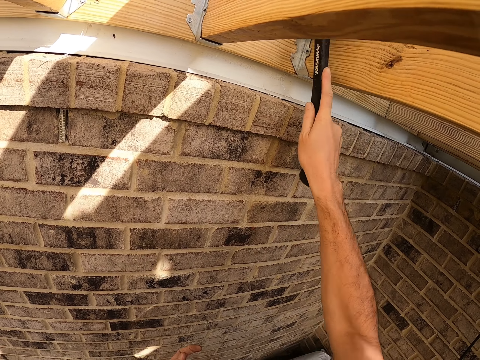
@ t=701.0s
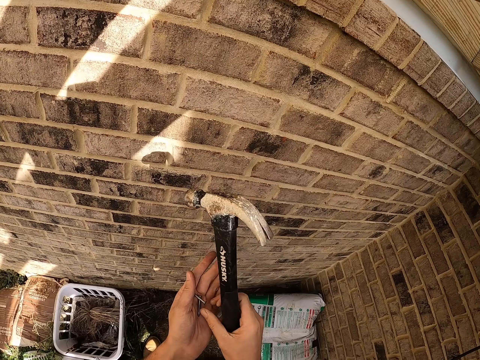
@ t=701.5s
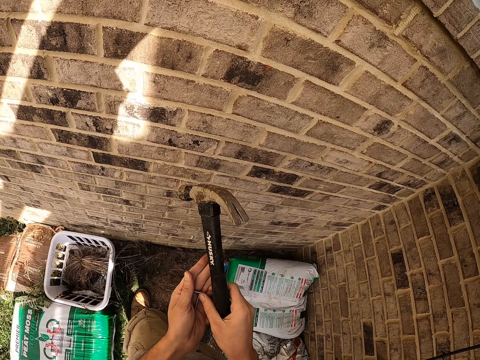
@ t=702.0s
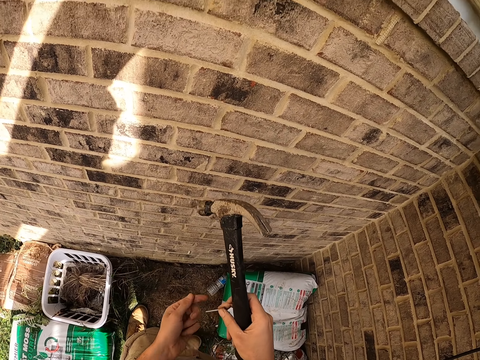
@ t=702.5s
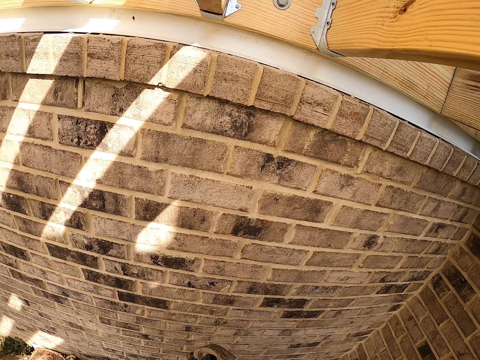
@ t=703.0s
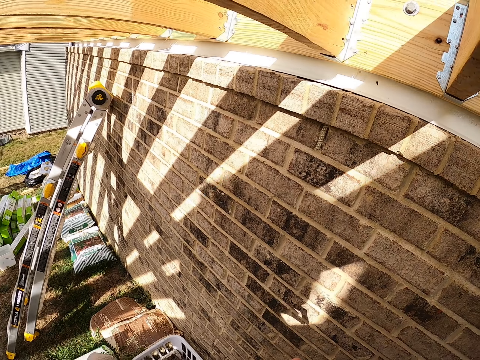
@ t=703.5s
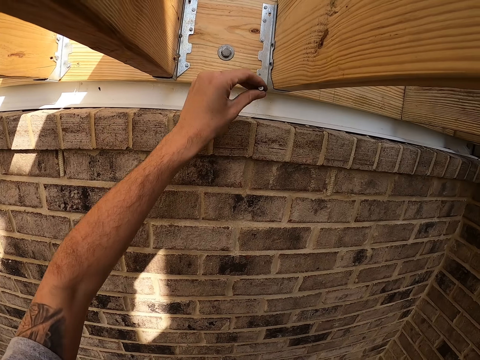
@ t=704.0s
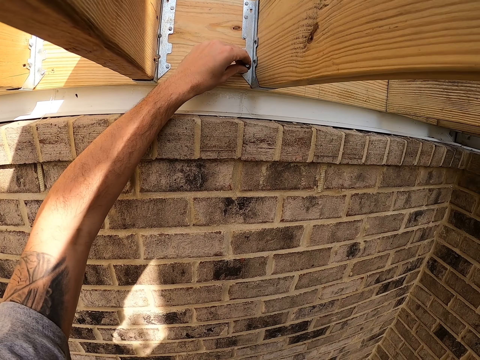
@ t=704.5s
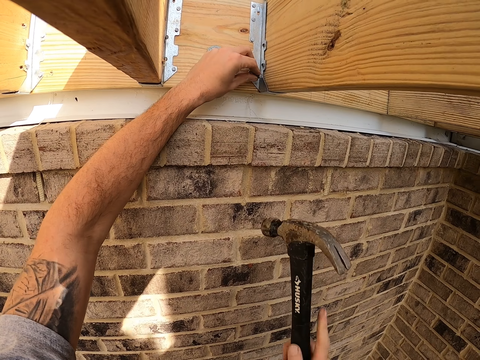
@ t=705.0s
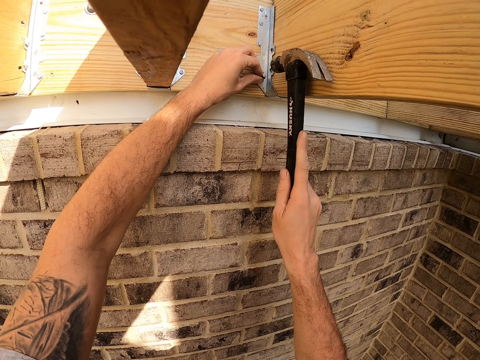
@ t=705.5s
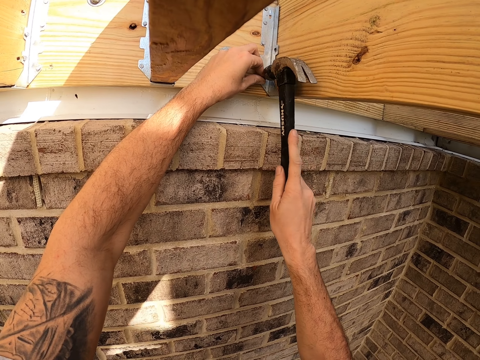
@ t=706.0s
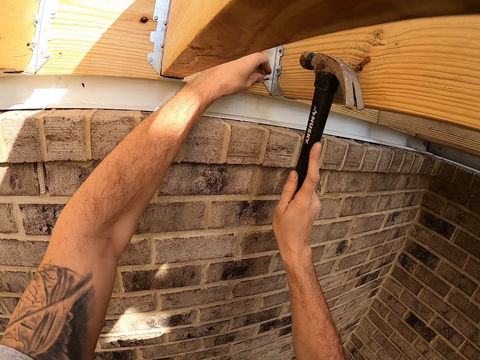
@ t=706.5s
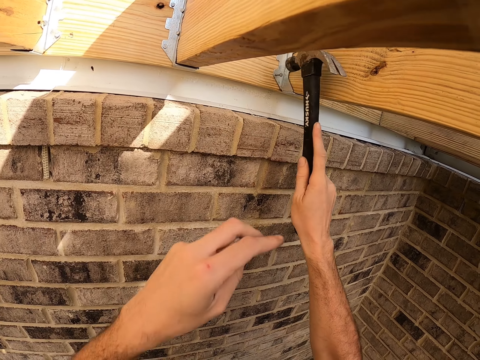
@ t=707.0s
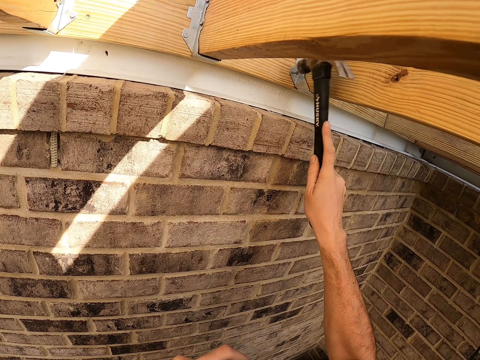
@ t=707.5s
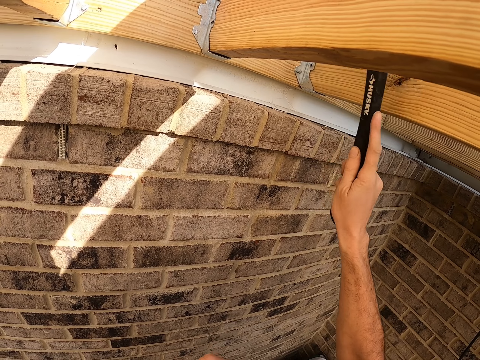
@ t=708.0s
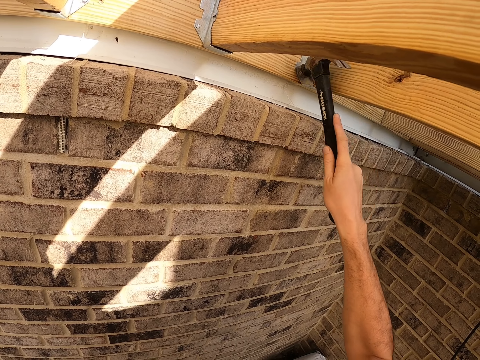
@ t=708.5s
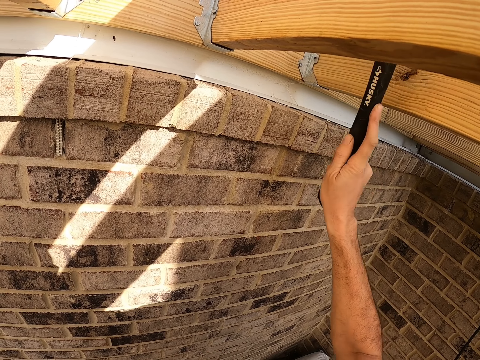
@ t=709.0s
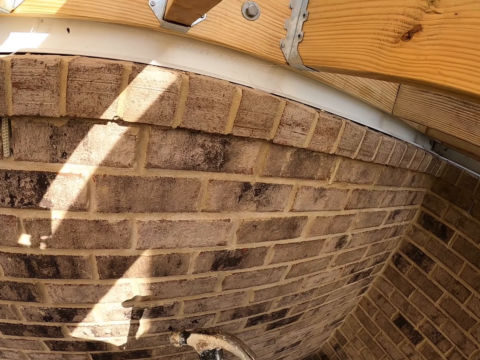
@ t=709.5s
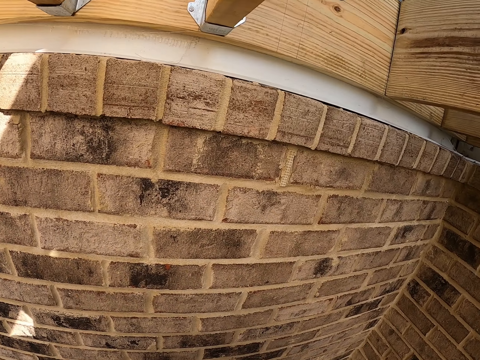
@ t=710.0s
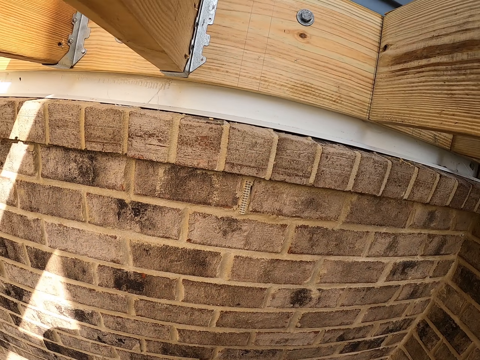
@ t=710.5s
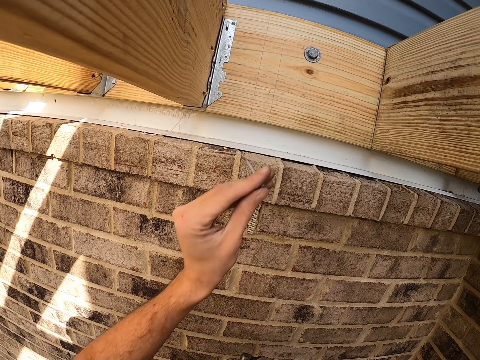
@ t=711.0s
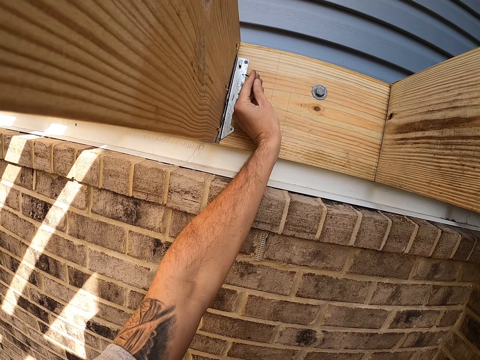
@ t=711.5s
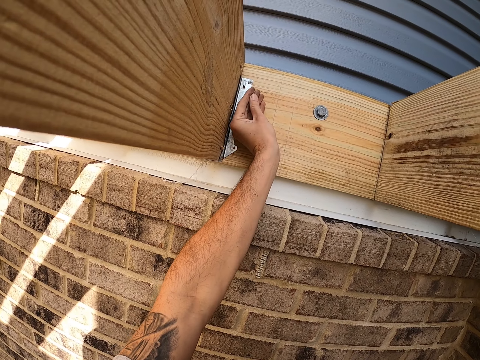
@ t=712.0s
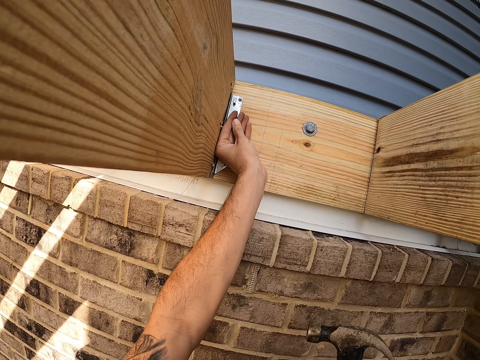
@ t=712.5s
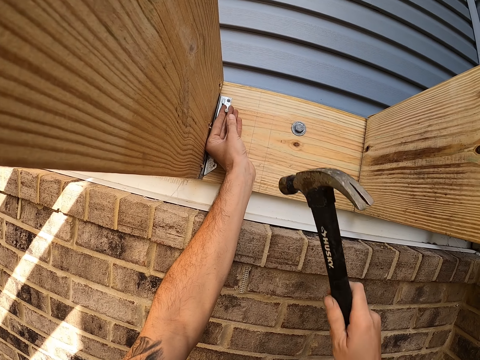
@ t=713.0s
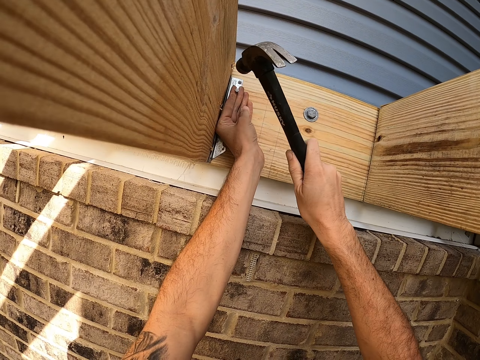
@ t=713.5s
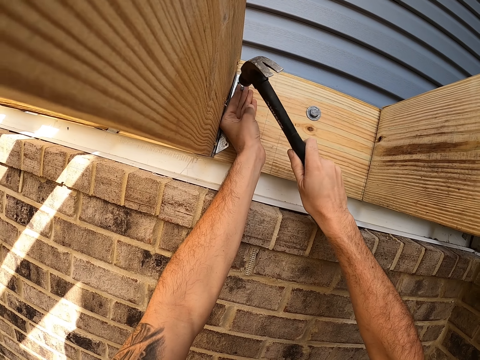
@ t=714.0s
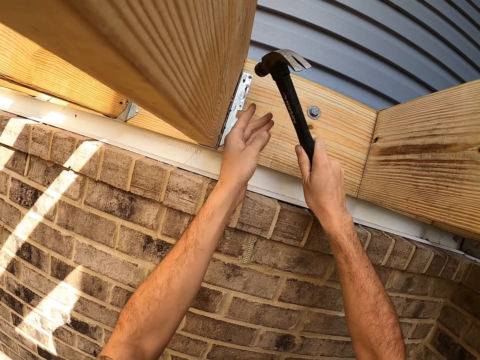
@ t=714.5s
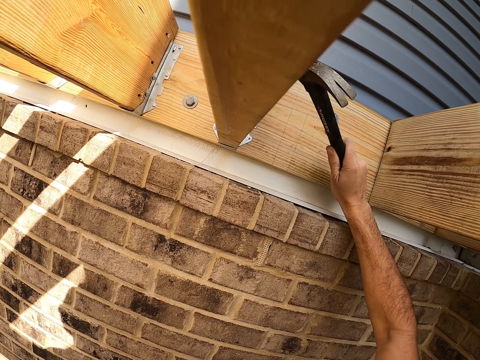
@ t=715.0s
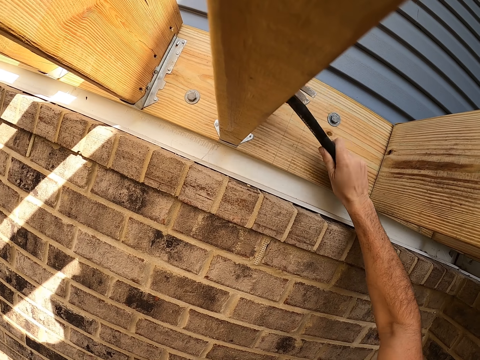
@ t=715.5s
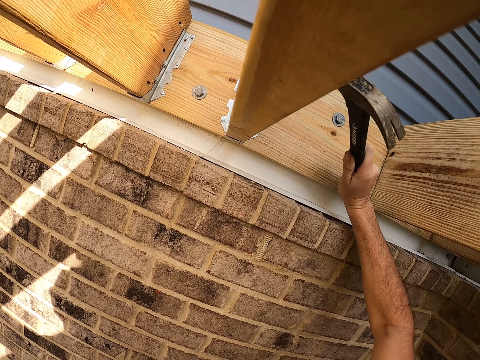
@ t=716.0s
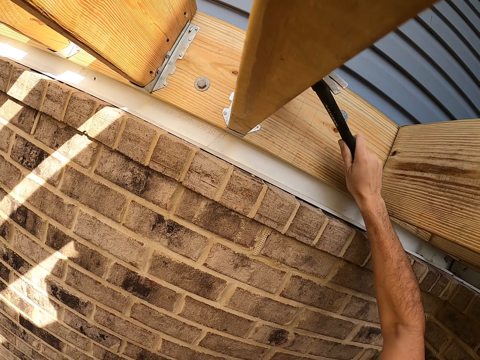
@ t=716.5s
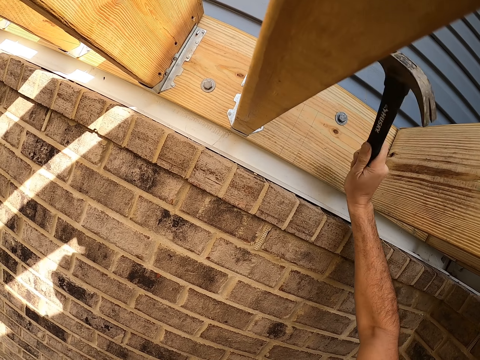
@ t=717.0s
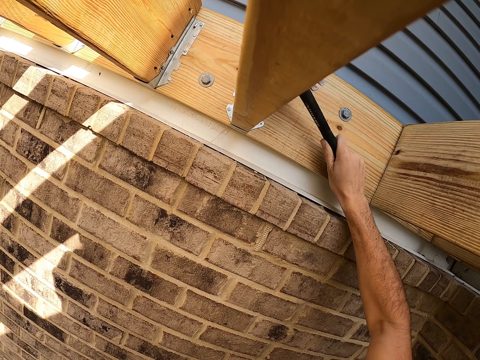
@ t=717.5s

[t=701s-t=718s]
The camera wearer picks up an iron nail. They place the iron nail on the wood. They hit the nail on the wall with a hammer. They place an iron nail on the wood. They hit the nail with the hammer.

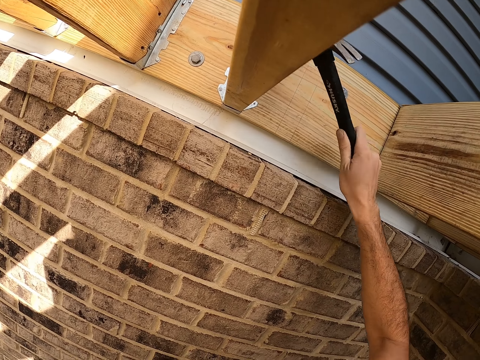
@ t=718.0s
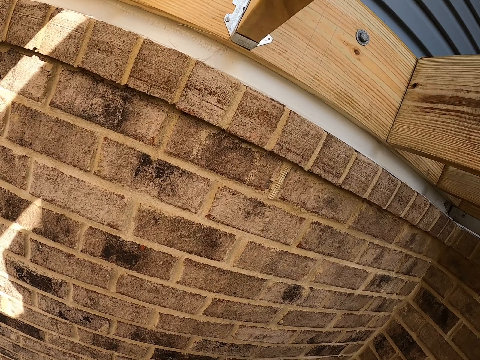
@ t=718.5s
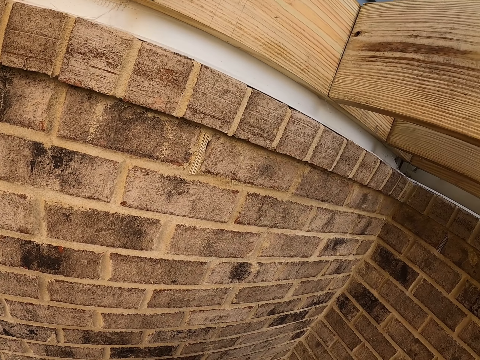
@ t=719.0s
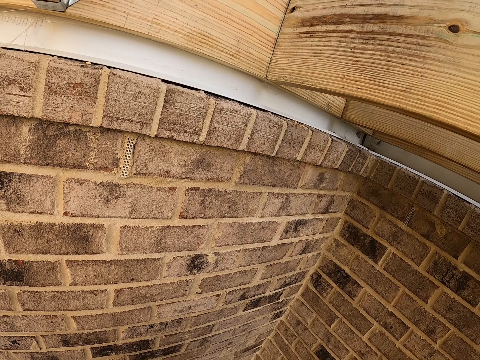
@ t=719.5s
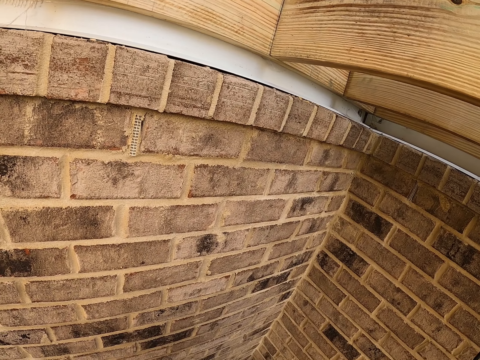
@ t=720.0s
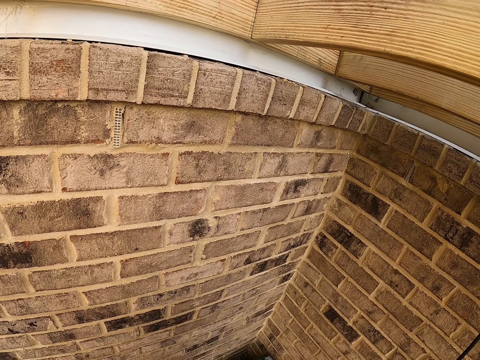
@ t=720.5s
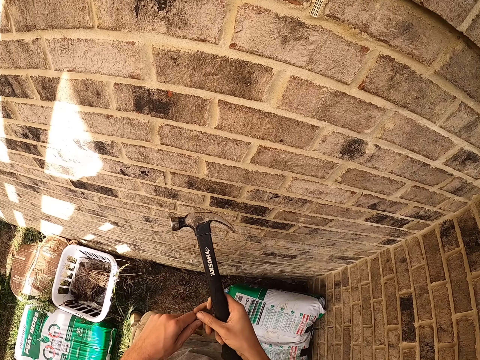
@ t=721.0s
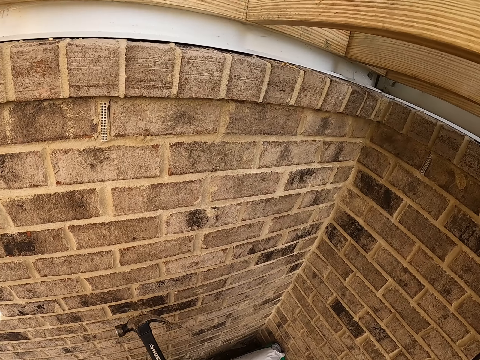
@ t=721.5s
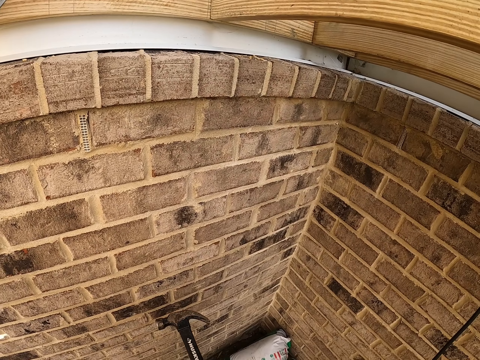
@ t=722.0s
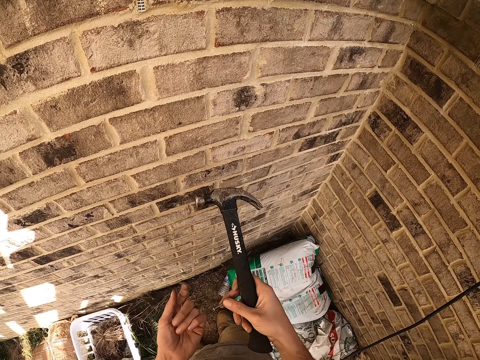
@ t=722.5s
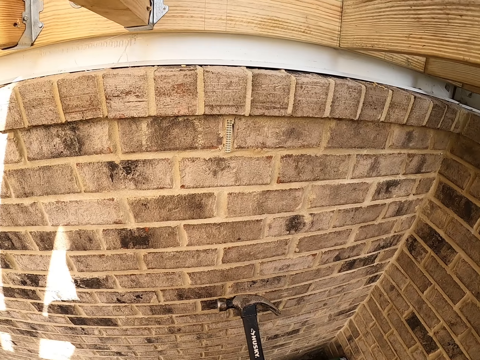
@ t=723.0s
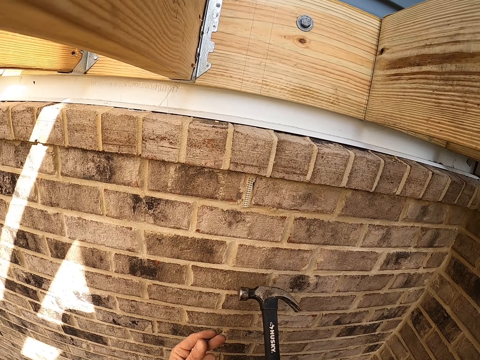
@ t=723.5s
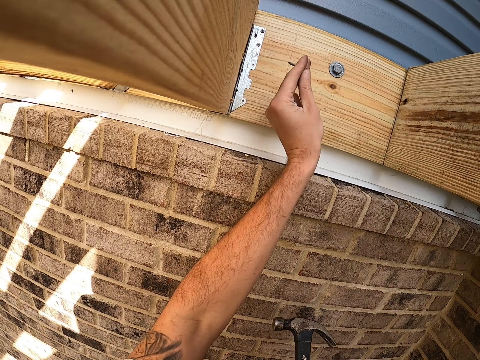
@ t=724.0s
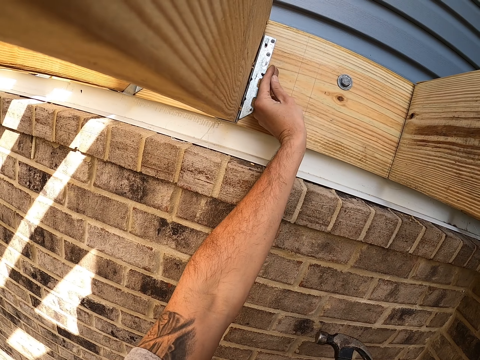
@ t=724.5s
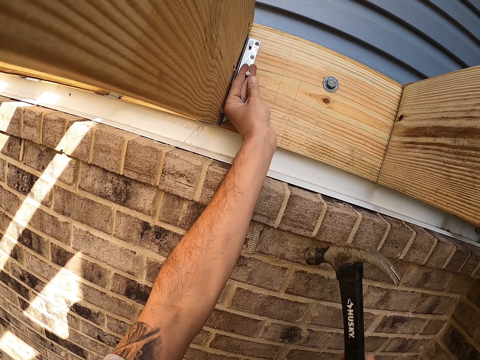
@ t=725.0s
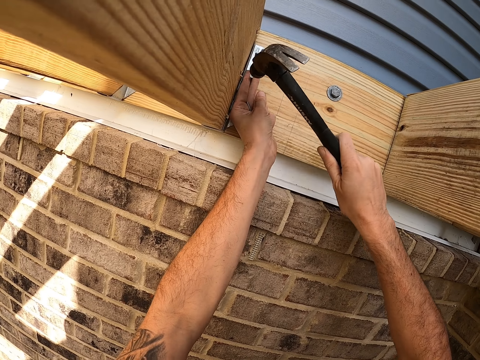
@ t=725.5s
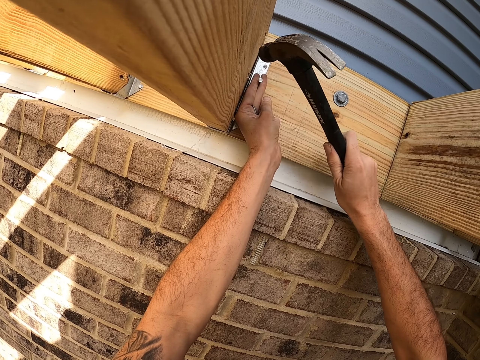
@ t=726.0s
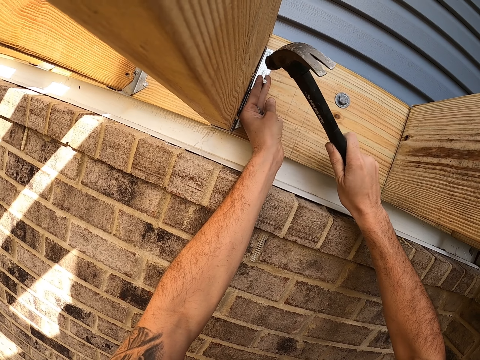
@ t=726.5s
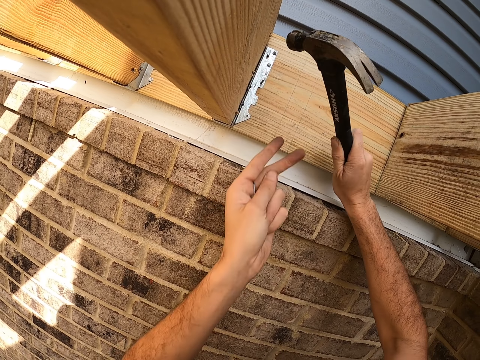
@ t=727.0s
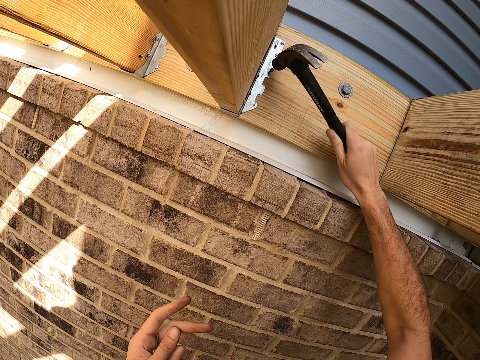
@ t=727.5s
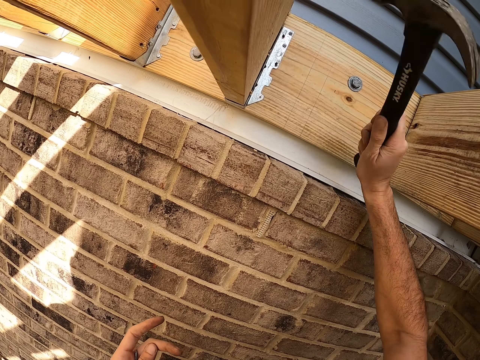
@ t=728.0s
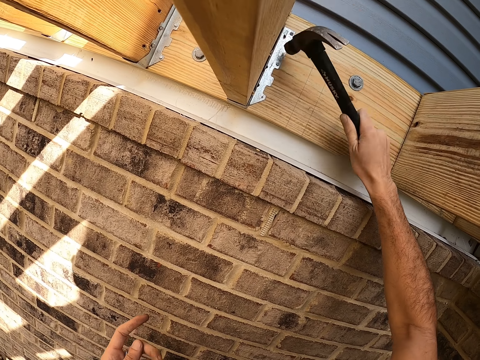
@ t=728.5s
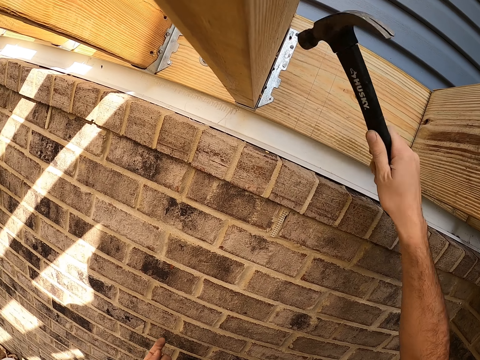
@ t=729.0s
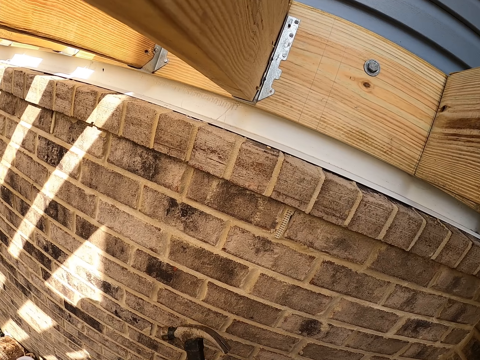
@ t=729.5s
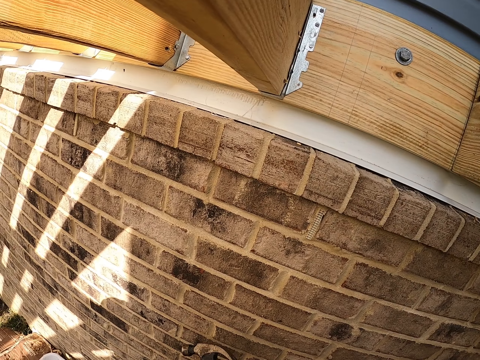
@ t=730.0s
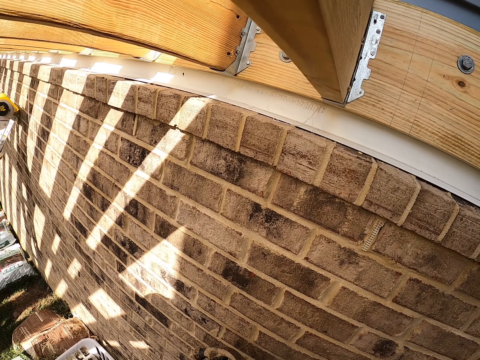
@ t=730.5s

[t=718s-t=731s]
The camera wearer places an iron nail on the wood. They hit the nail with a hammer.
